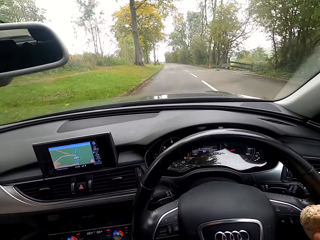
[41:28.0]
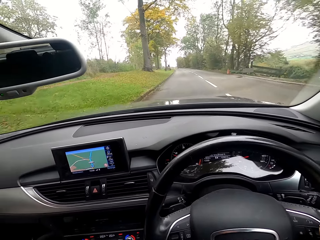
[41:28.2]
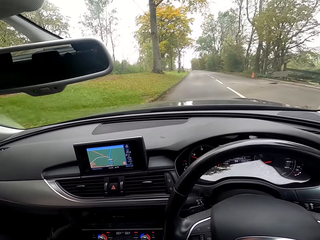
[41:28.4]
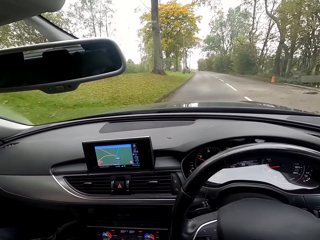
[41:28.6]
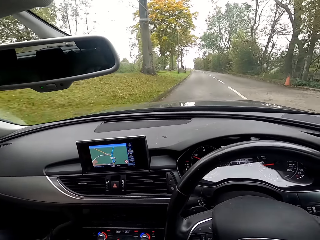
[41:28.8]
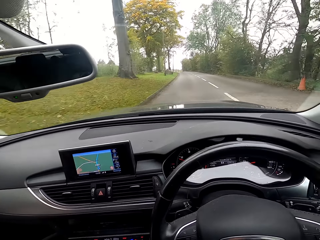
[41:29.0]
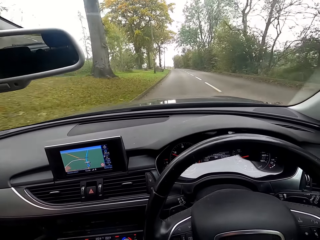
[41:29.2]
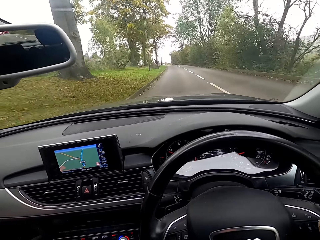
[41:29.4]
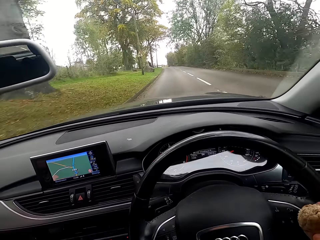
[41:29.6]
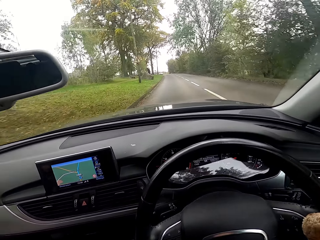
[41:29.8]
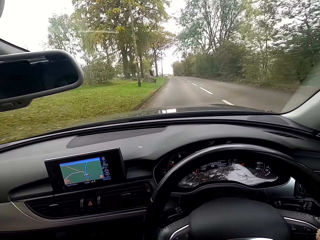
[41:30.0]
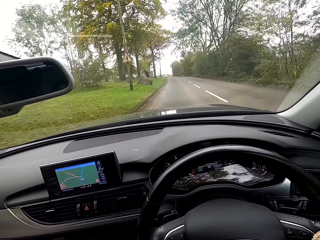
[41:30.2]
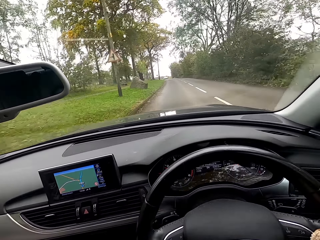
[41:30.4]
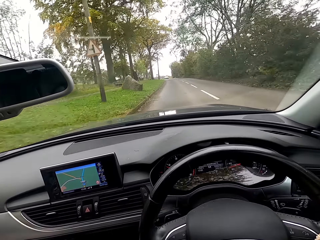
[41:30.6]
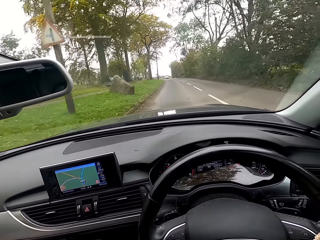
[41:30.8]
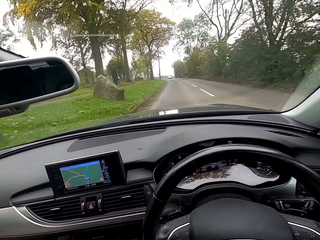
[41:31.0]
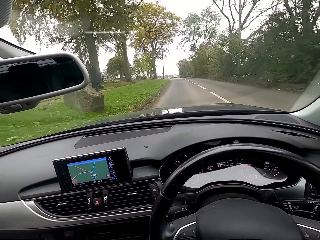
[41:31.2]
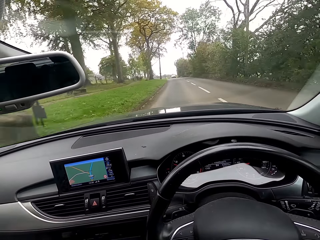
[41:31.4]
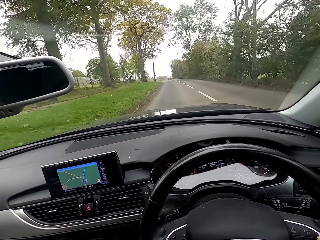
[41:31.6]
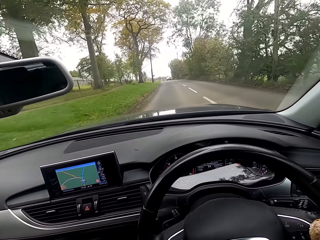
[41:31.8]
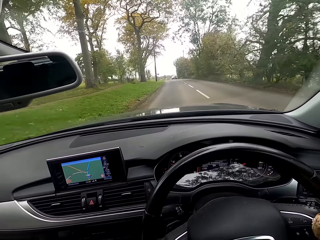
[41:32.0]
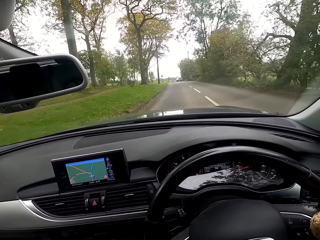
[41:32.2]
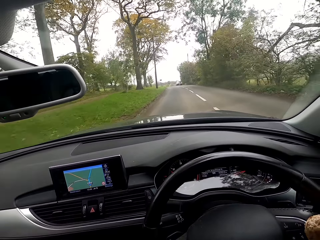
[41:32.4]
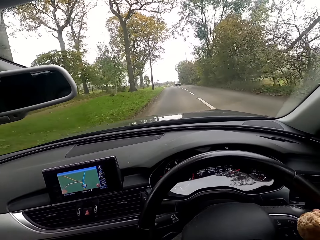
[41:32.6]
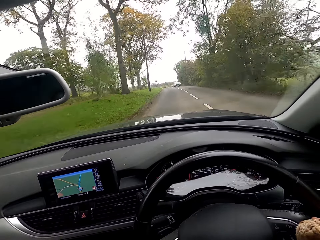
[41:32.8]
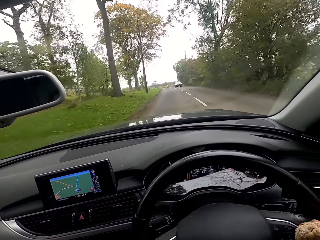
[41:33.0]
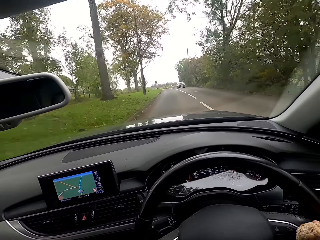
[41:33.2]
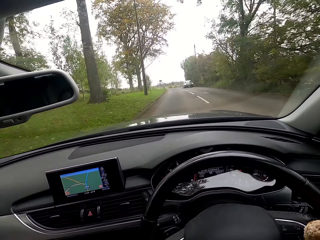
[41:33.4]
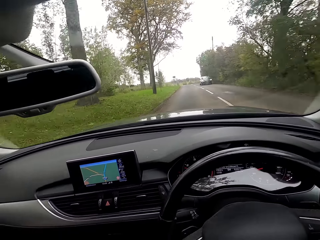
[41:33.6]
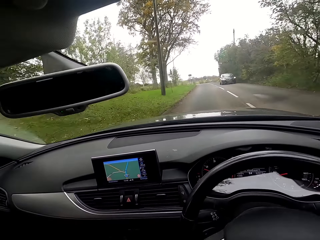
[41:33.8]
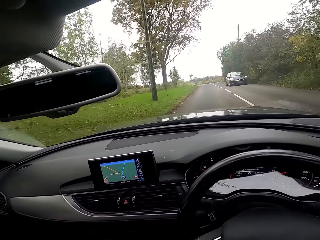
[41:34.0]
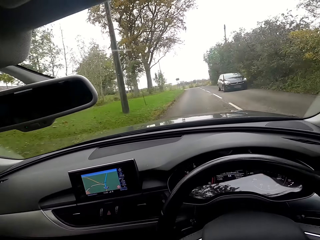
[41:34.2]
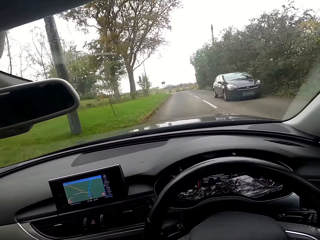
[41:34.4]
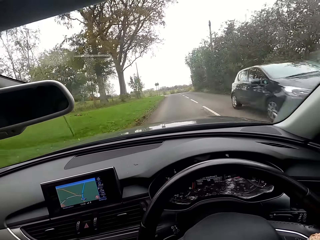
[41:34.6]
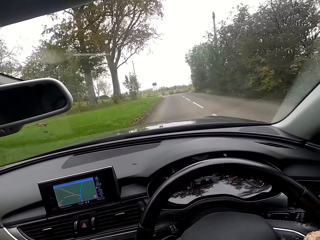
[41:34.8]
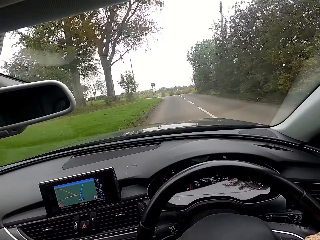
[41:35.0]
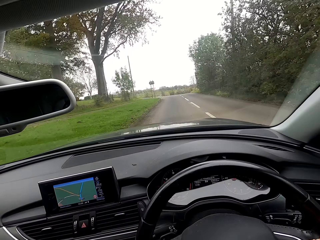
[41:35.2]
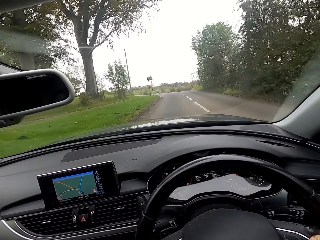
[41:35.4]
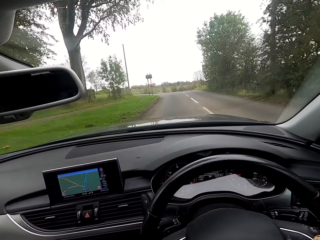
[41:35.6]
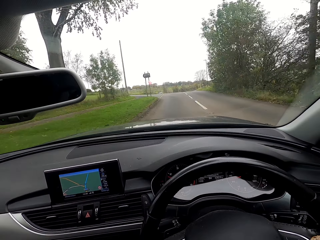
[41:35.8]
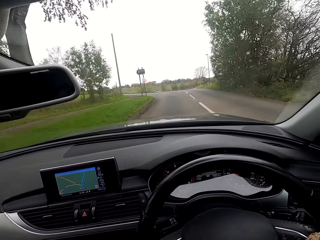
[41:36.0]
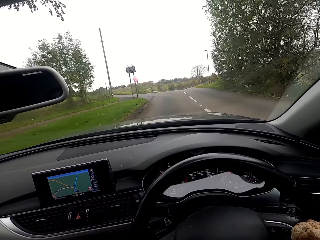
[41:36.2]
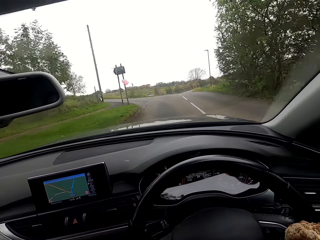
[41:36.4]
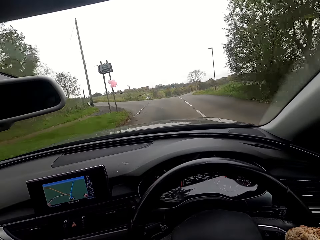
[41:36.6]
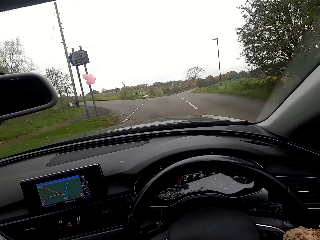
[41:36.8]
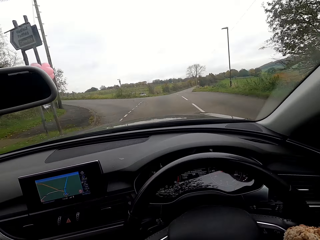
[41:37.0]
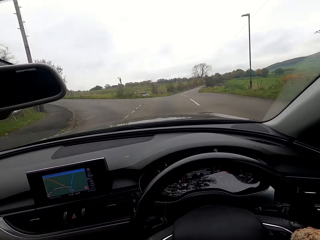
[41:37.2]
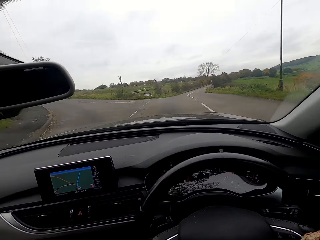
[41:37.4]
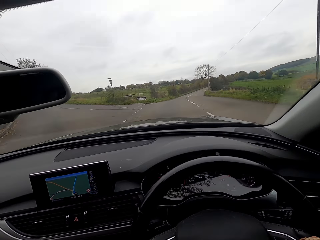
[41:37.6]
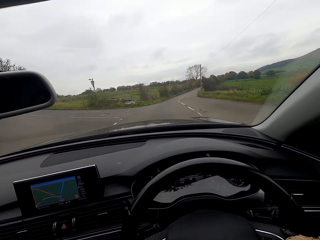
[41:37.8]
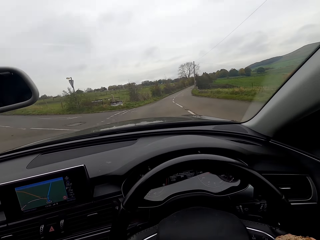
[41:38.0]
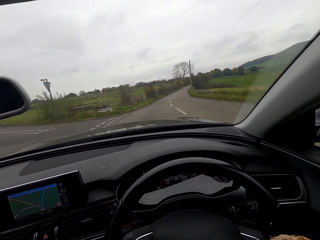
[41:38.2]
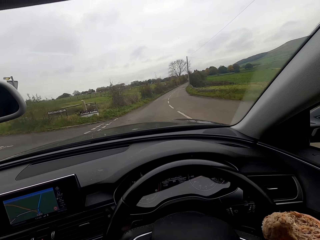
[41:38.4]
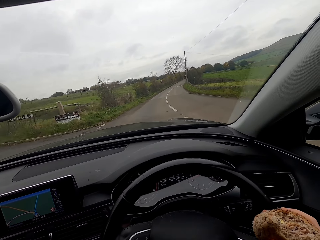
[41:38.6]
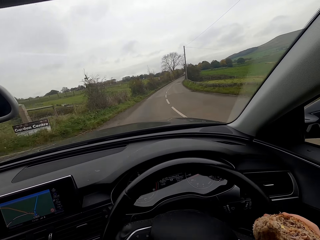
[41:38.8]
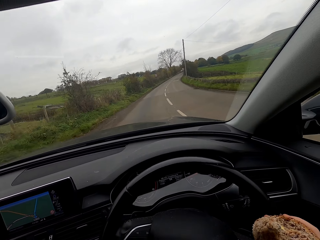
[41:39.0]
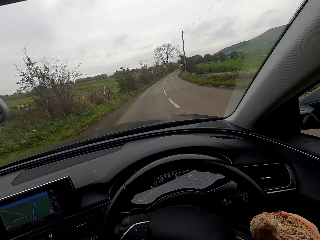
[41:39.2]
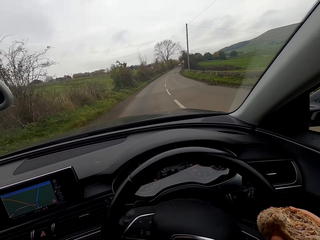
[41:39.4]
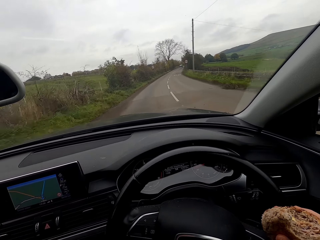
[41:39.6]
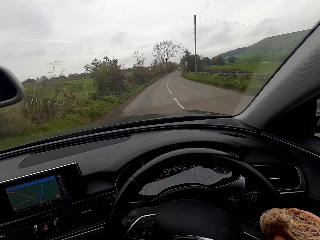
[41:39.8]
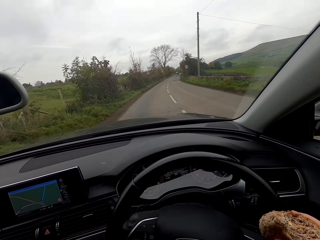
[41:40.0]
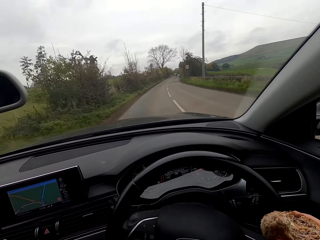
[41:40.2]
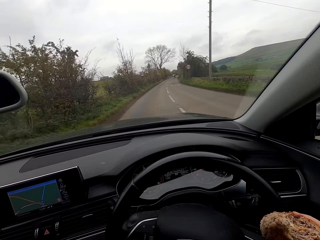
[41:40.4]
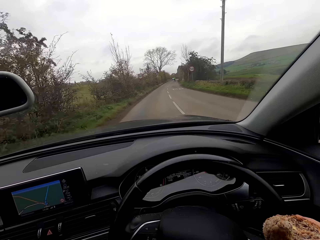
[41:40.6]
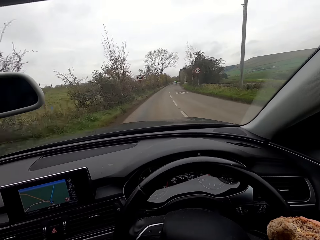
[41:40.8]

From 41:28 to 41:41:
The camera wearer drives on the road in the car. Another car drives past them on the road. The camera wearer turns right into a road. They listen to the radio.

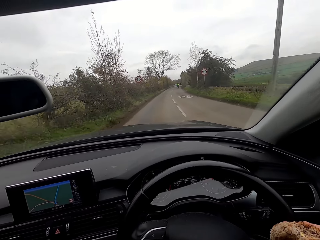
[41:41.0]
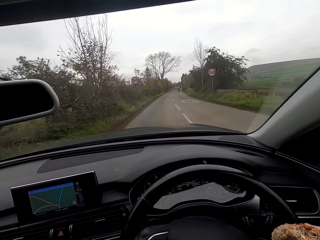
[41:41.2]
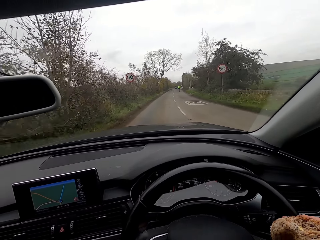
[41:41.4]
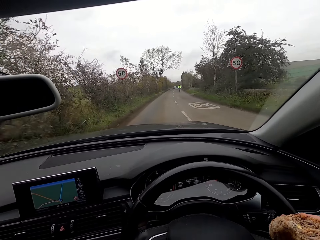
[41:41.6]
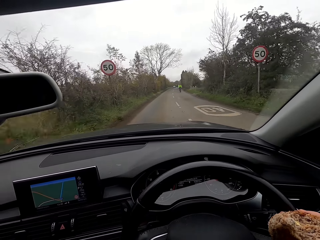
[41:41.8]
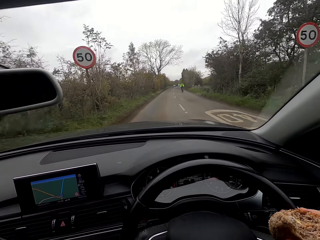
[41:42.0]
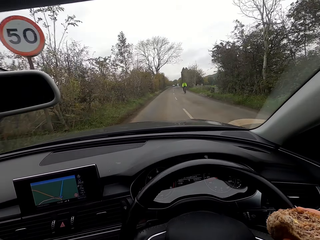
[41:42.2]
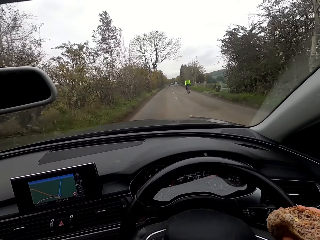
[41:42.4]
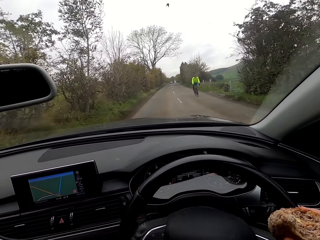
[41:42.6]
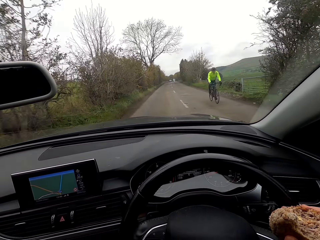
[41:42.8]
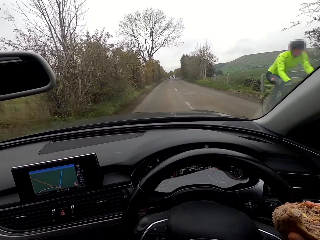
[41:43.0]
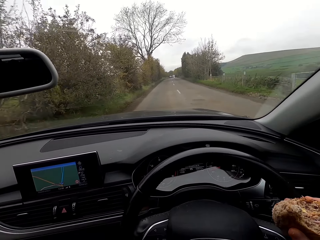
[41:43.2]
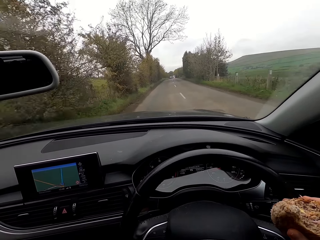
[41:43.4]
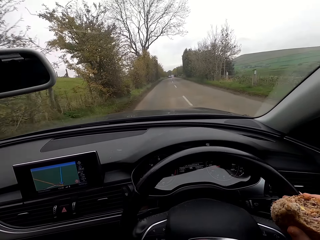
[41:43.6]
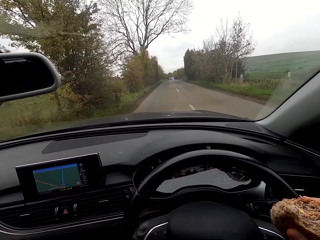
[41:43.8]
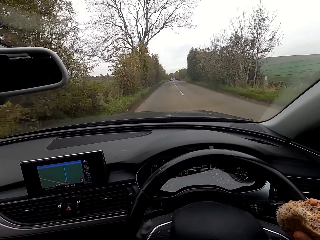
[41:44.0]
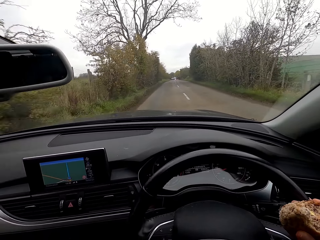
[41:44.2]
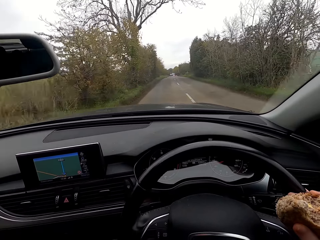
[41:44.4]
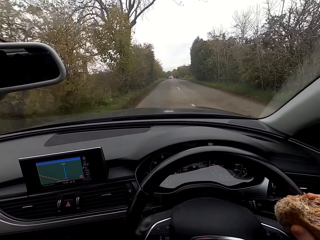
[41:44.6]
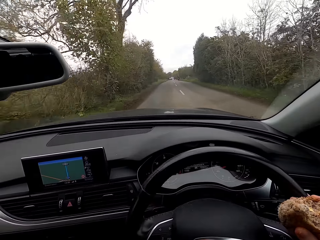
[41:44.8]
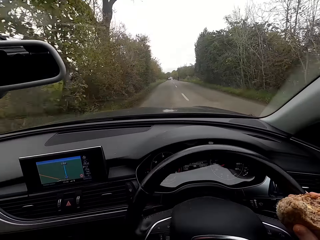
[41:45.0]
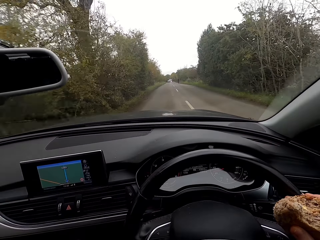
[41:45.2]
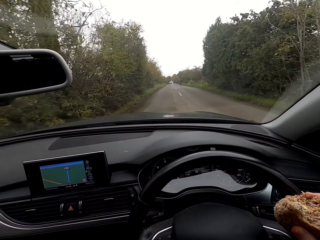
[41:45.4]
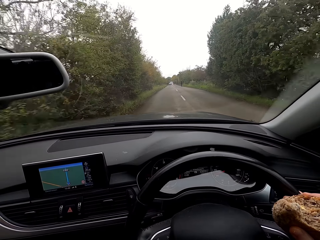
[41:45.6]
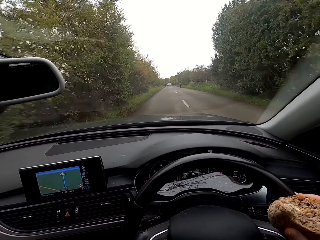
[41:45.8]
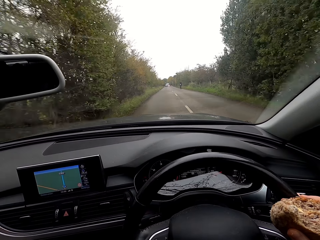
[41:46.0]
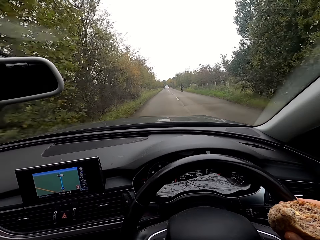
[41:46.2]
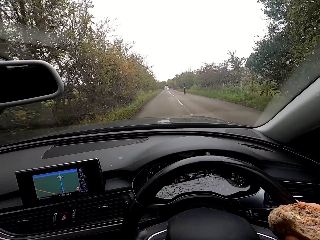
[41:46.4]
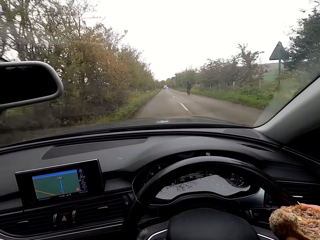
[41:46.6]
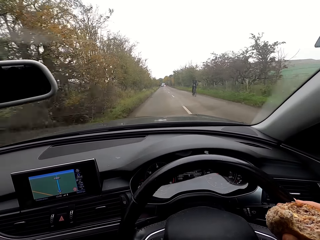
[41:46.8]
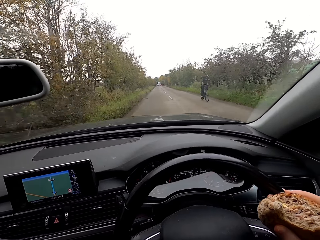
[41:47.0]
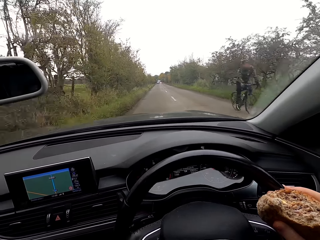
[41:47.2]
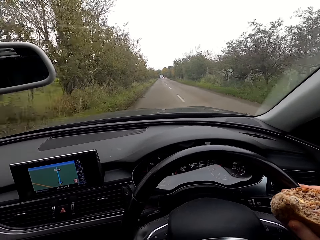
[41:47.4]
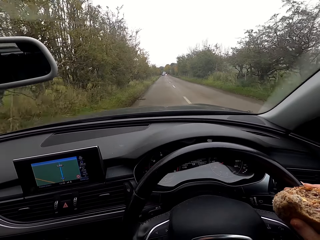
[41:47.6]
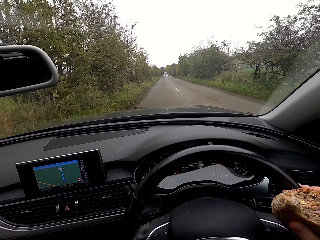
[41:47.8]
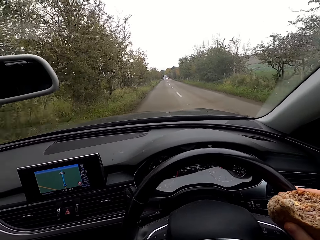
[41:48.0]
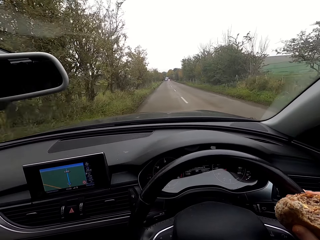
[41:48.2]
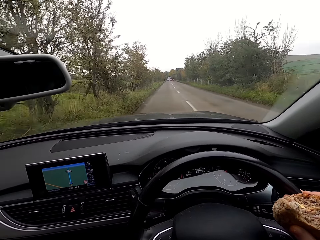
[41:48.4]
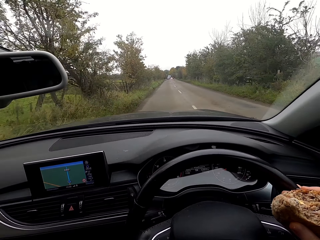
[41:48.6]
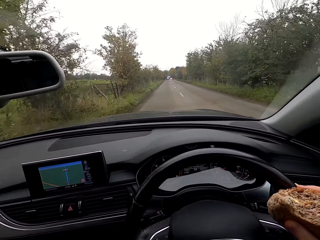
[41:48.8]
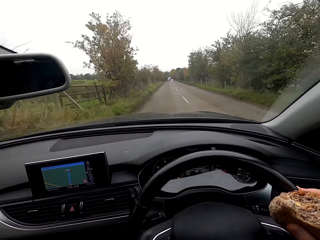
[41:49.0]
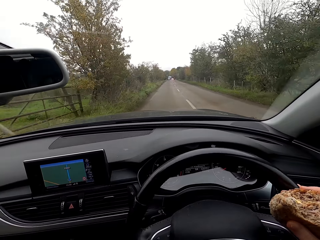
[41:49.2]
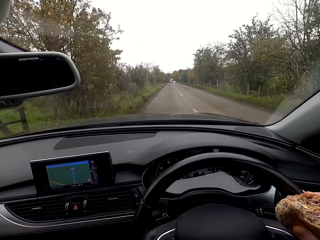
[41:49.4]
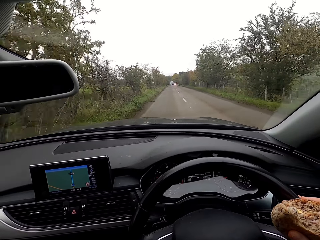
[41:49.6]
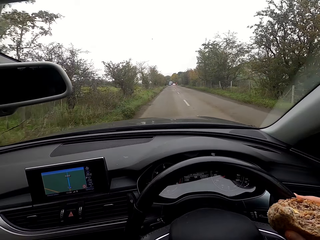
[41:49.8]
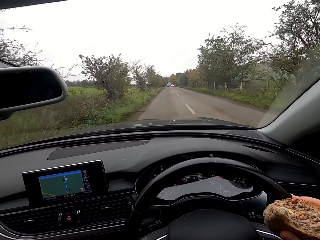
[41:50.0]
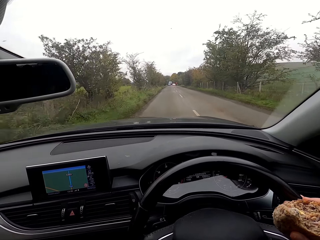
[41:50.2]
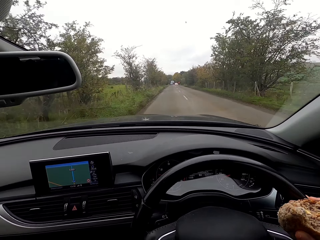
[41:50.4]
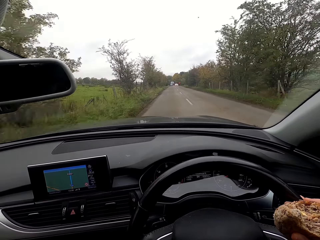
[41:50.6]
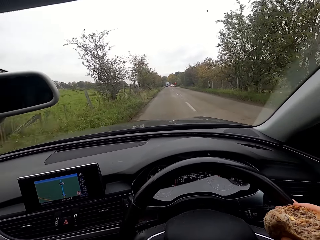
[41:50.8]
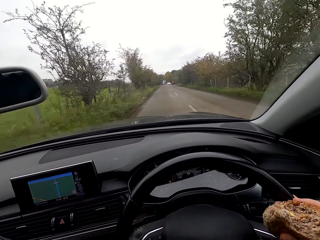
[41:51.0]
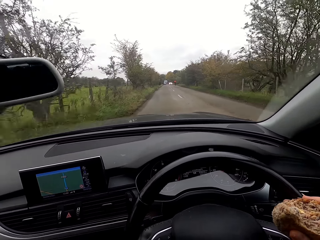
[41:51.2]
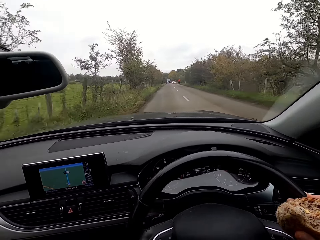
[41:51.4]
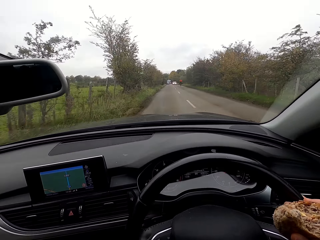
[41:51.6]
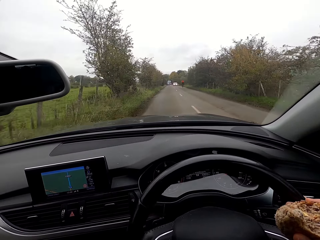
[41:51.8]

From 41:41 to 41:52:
The camera wearer drives on the road in the car. A man rides a bicycle past them. Another man rides a bicycle past them on the road.
